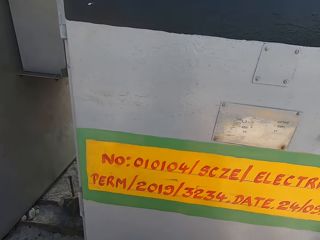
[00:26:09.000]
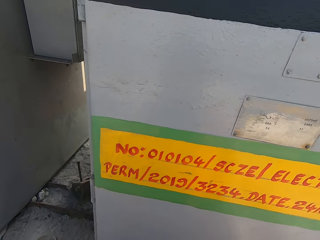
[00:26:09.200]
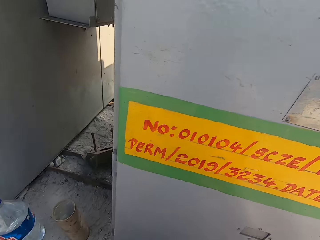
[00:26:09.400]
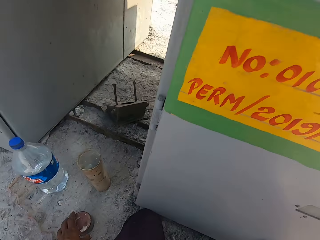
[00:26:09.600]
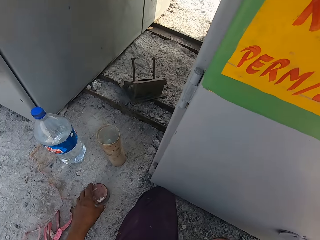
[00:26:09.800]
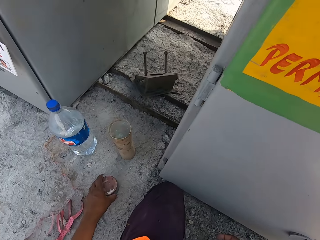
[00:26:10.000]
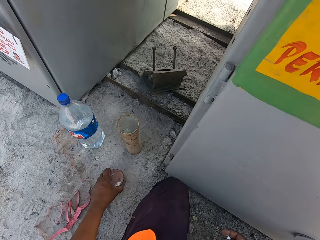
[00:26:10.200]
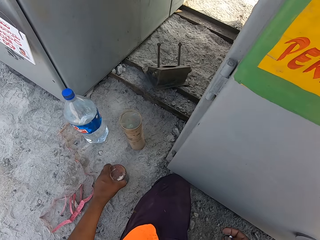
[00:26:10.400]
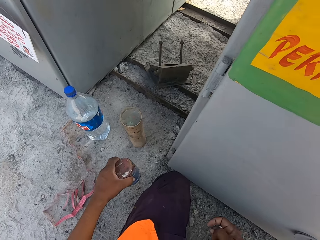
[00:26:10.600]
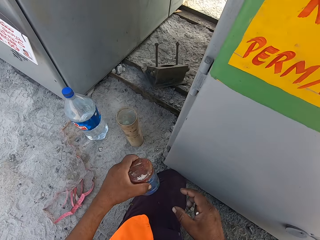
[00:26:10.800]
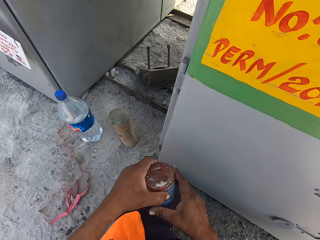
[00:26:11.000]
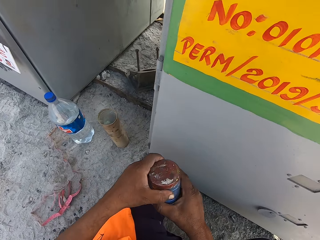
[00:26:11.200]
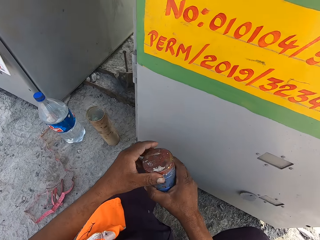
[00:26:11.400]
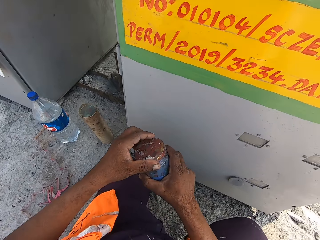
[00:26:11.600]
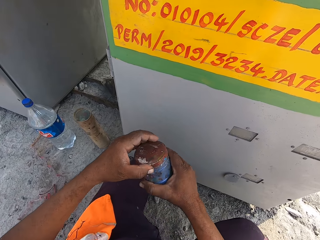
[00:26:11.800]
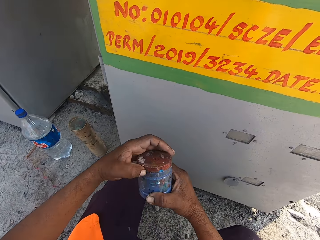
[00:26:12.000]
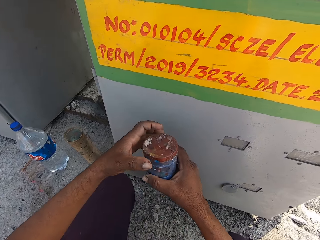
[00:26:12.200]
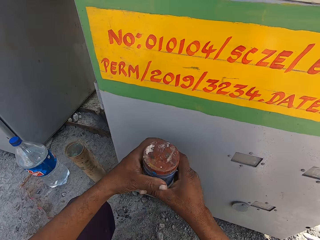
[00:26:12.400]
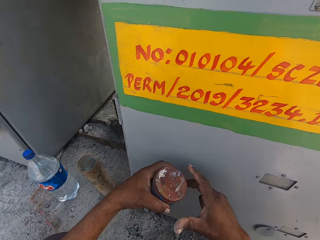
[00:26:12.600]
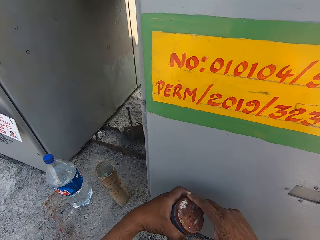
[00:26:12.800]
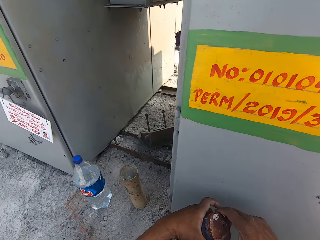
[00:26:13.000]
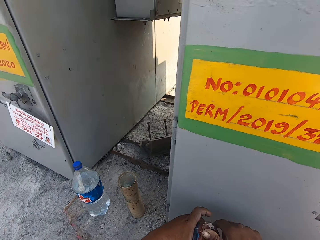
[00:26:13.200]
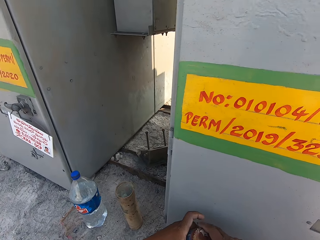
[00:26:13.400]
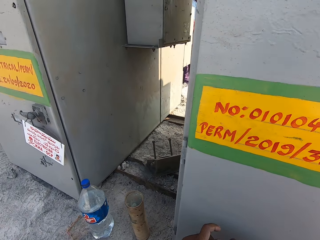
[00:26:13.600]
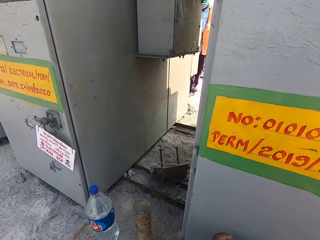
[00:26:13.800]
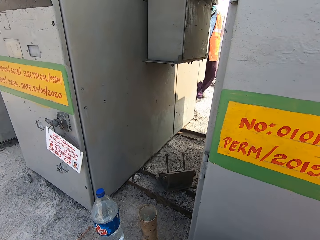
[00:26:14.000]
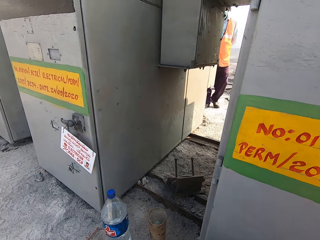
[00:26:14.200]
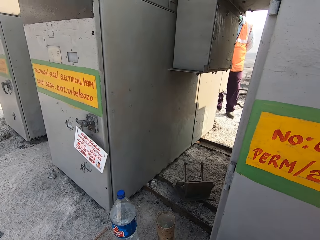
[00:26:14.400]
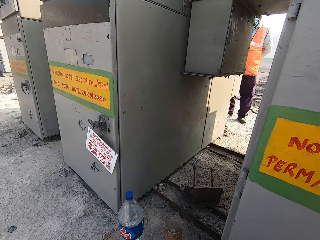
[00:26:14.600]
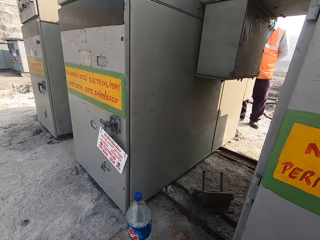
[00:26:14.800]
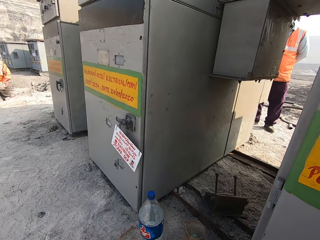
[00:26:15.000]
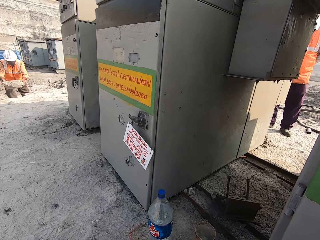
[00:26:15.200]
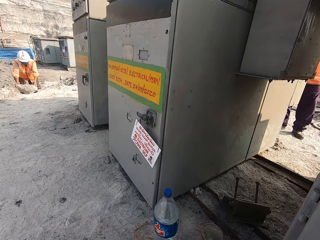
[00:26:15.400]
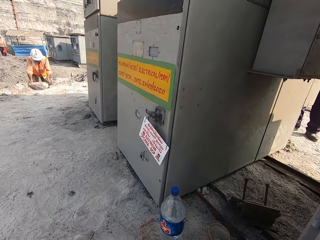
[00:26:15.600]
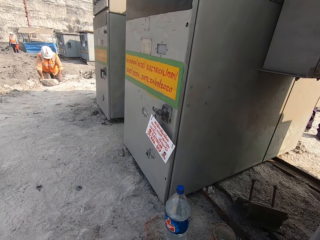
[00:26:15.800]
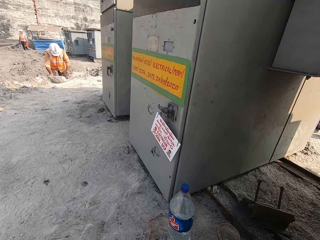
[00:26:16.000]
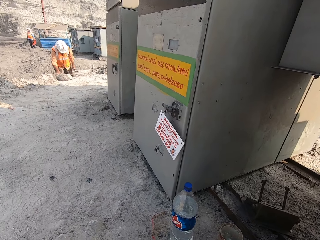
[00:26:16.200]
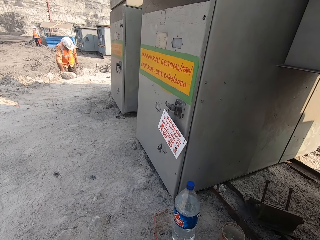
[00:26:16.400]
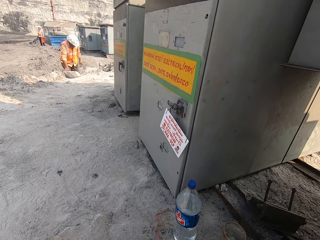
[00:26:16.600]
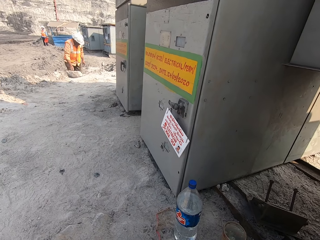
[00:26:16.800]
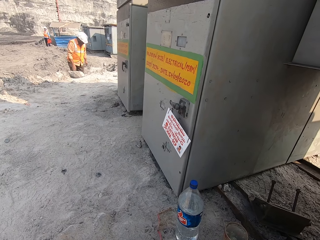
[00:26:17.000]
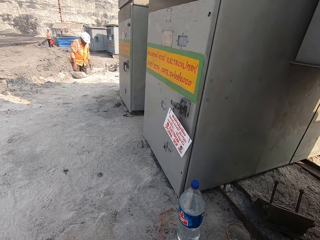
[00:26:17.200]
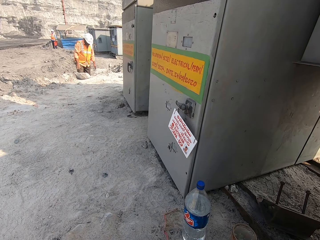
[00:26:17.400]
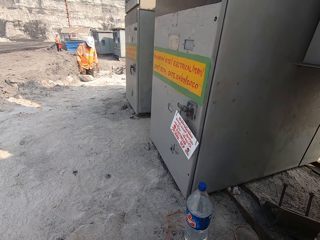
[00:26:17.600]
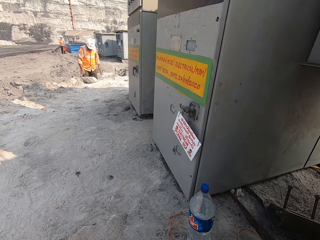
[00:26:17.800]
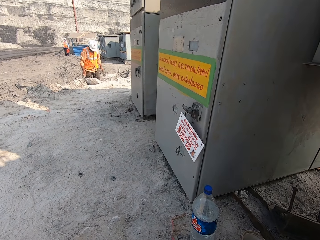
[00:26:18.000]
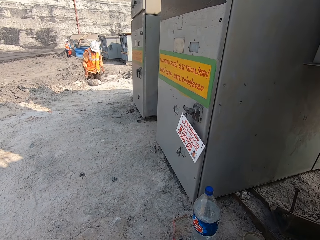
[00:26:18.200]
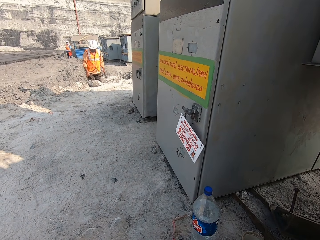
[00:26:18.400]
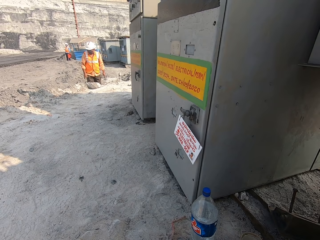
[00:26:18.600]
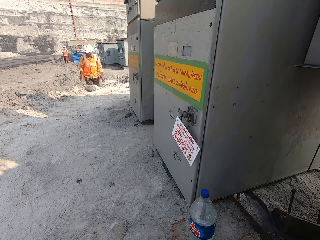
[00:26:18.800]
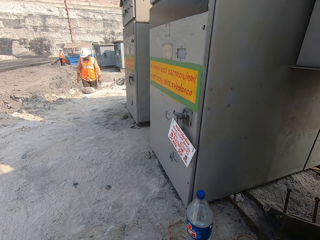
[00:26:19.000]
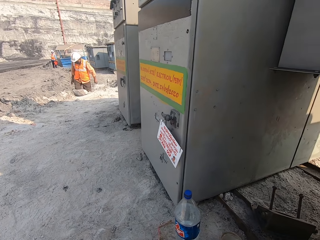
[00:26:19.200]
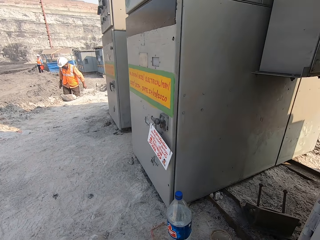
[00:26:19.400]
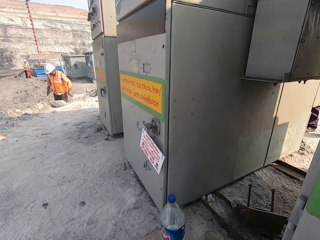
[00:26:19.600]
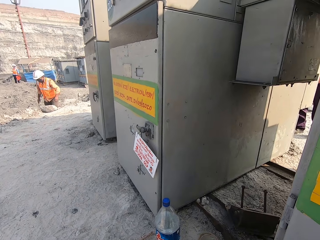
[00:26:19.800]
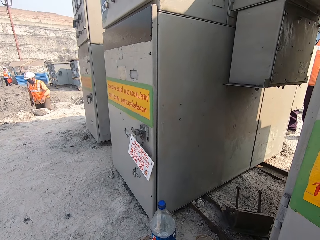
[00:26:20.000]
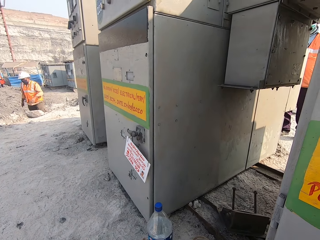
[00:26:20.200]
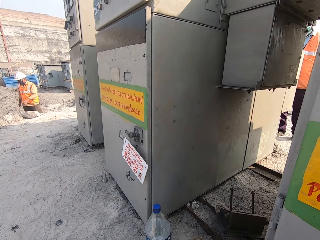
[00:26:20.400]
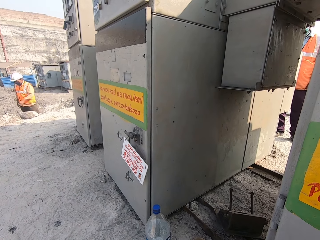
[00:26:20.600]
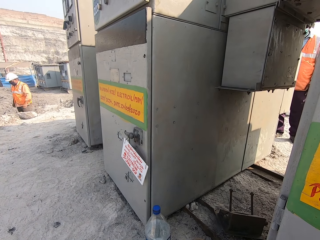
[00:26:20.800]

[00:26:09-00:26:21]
The camera wearer looks around. They pick up a container, hold the container, shift the container to the right hand and open the container. They shift the container to the left hand and open the container. They look around.

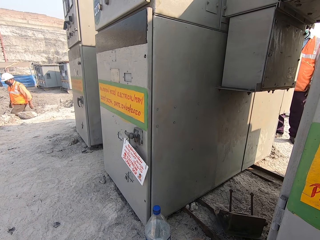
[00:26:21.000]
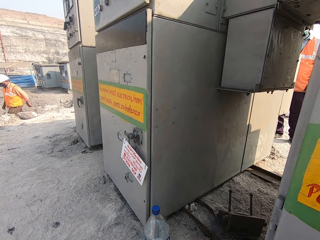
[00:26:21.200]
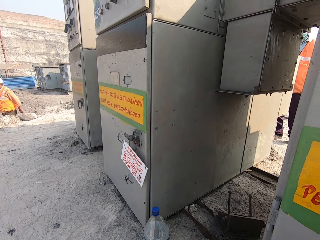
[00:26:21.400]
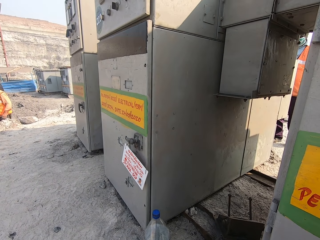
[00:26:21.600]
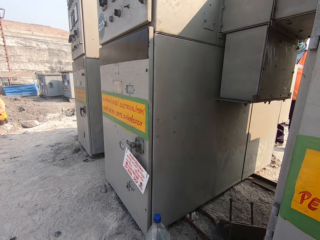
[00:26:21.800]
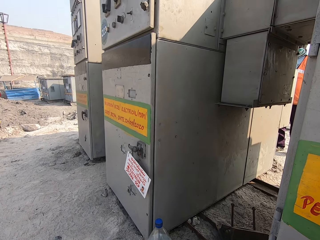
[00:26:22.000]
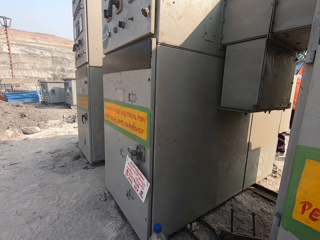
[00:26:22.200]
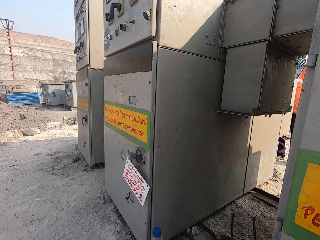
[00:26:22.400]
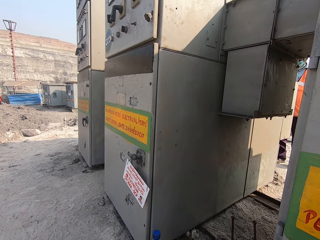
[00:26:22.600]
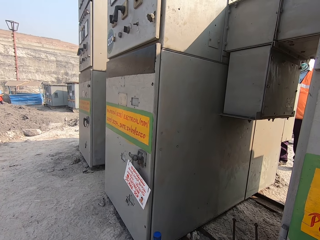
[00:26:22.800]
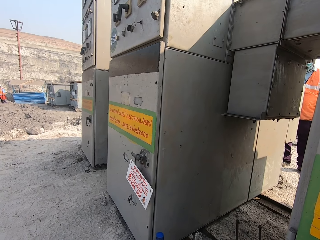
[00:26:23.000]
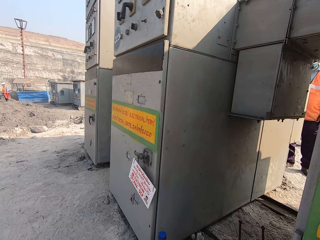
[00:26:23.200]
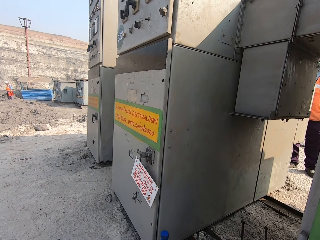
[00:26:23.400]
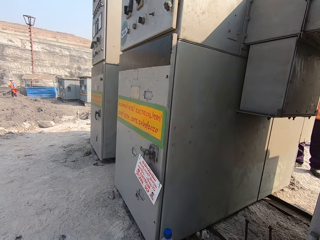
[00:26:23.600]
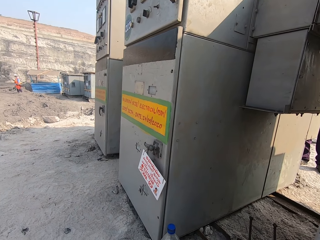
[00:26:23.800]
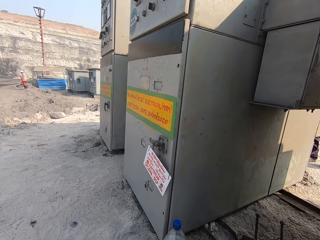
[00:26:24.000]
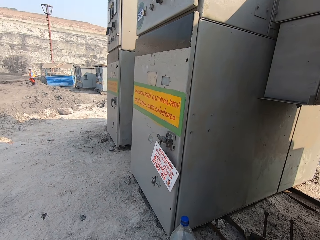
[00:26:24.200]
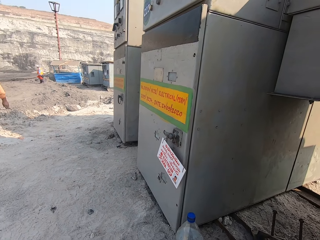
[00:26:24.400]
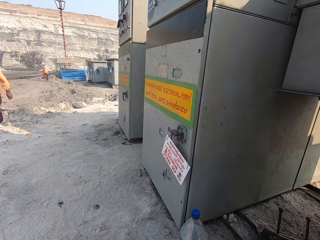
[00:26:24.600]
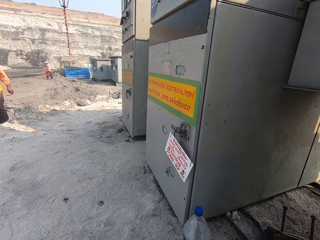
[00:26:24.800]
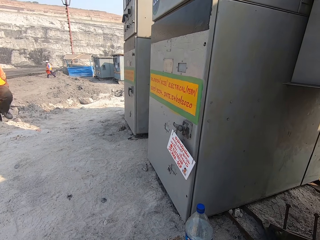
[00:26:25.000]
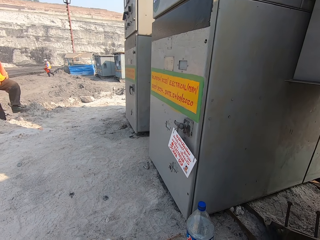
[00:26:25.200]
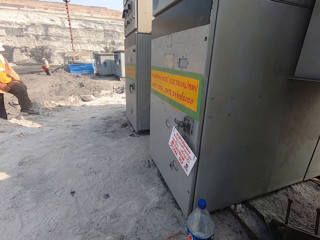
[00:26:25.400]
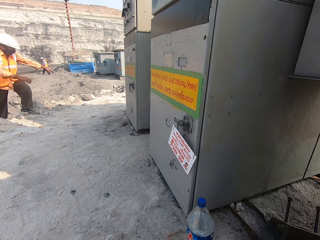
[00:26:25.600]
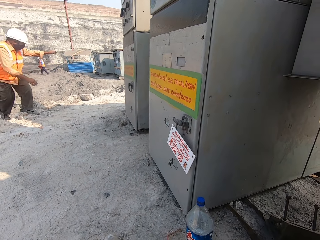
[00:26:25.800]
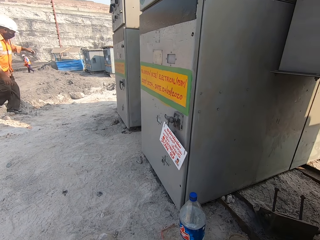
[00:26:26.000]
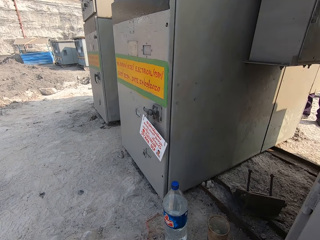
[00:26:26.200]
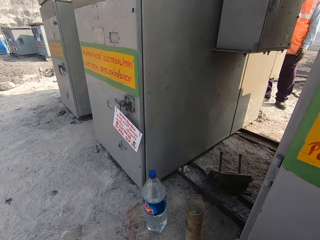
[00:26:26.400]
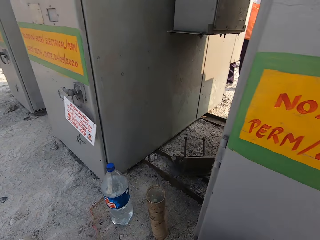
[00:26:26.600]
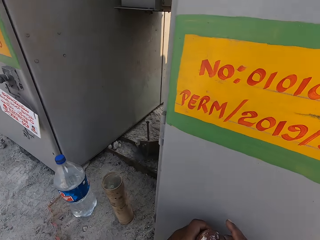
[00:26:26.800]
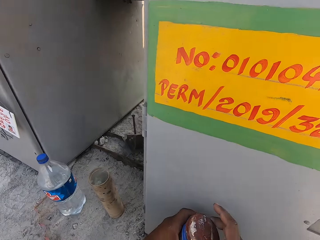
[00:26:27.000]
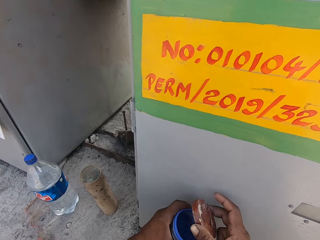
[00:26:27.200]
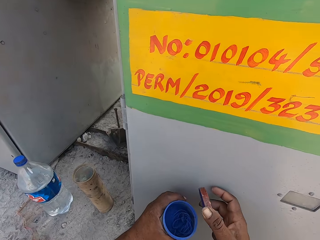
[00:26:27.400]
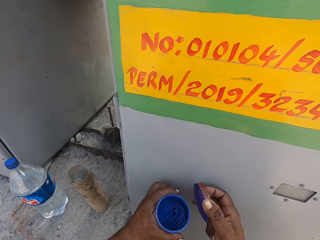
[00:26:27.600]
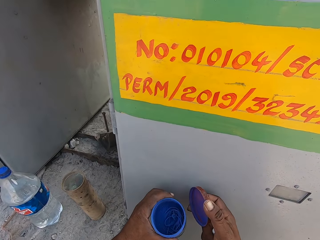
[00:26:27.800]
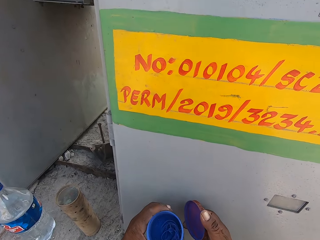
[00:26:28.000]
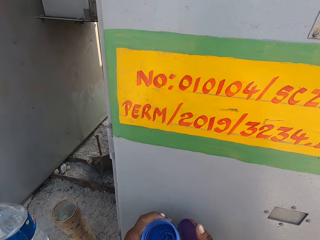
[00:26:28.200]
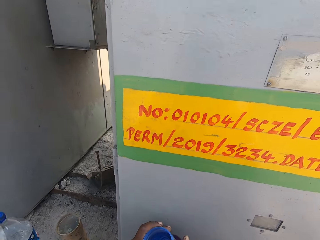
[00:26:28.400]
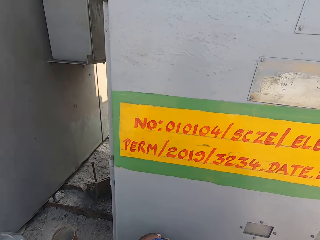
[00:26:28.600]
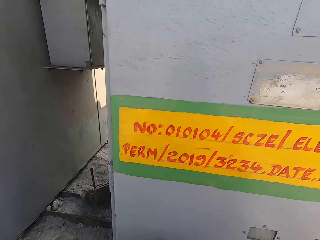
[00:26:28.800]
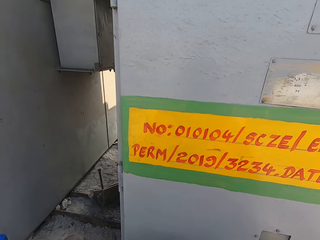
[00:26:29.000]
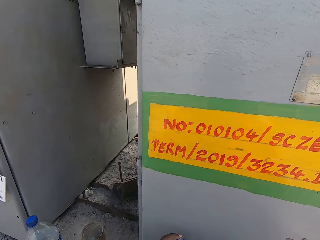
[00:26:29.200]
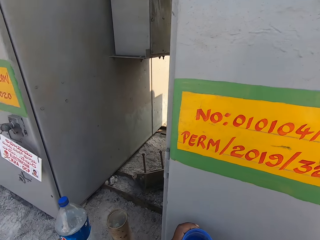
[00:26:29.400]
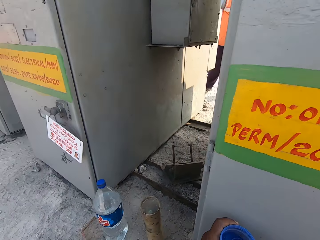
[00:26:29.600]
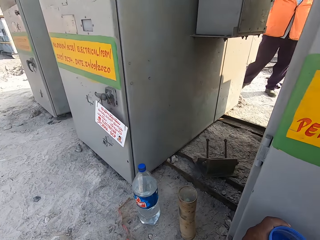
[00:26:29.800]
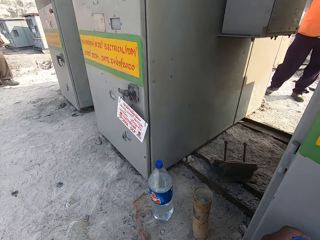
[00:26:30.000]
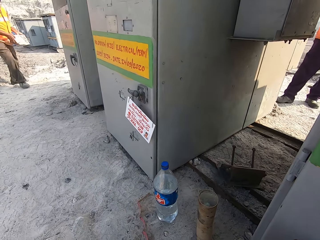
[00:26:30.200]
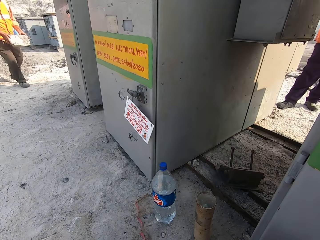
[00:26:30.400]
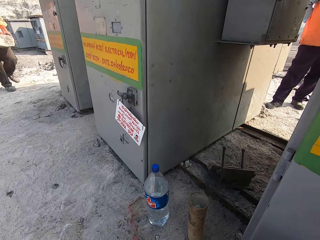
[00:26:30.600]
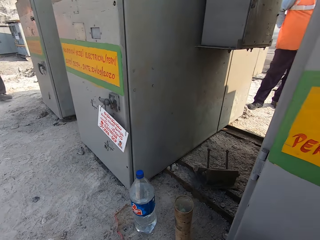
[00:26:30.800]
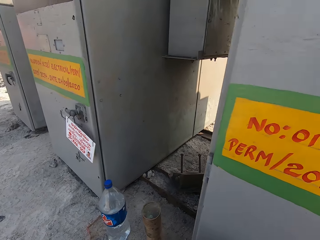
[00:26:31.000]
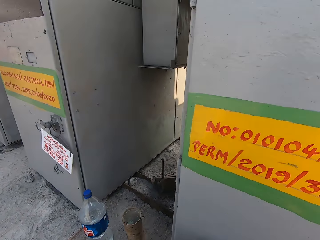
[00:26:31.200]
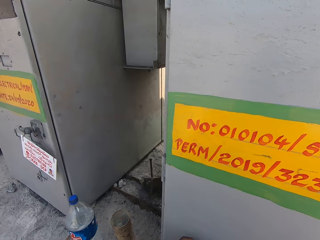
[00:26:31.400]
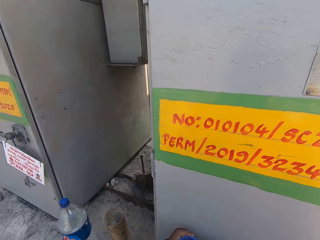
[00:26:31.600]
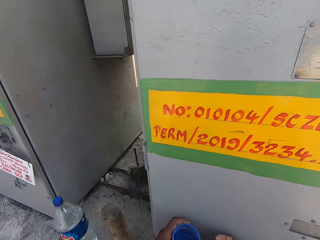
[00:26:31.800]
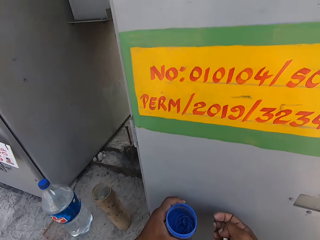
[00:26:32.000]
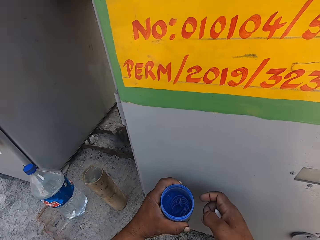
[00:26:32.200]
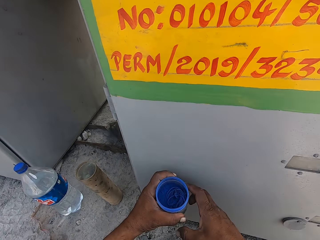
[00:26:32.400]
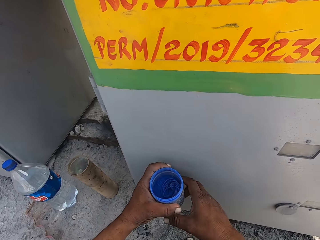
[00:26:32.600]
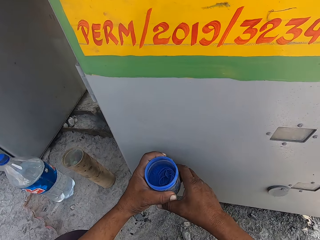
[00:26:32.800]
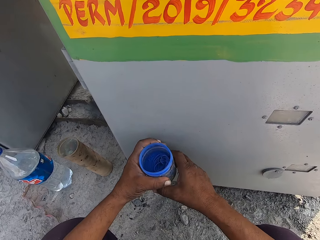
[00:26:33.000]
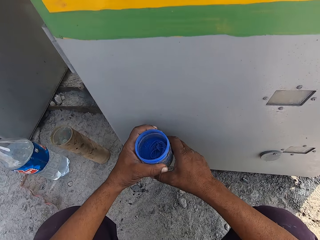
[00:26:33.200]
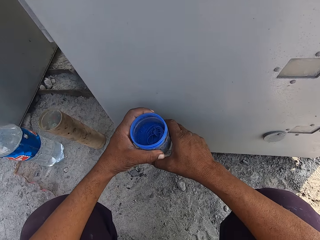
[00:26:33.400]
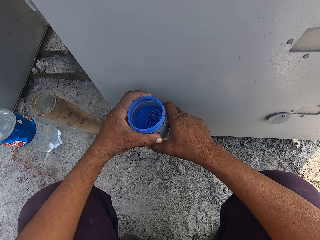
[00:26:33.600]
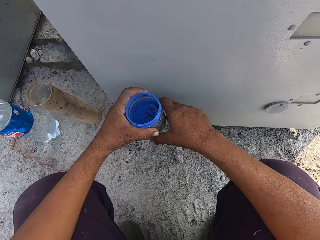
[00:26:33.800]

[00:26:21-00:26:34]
The camera wearer interacts with a person. They open a container, look at the container and look around. They interact with the person.
